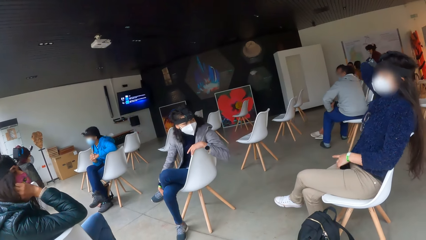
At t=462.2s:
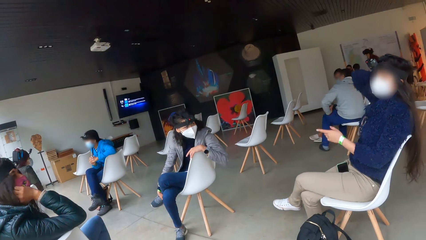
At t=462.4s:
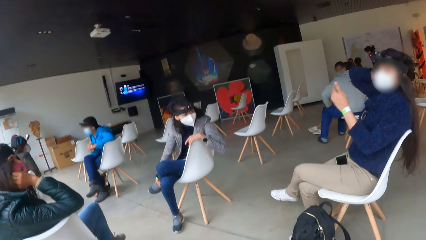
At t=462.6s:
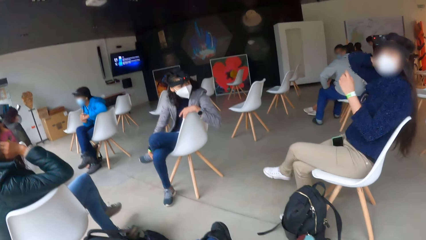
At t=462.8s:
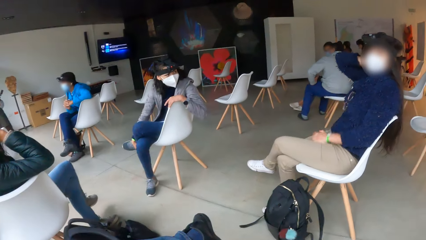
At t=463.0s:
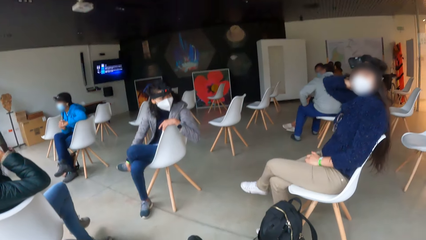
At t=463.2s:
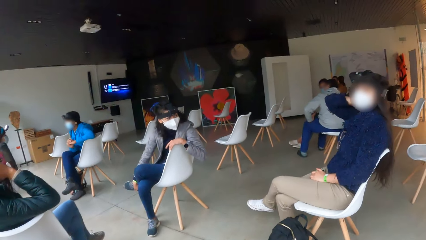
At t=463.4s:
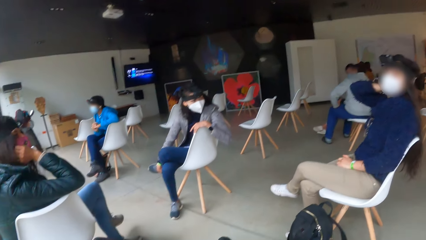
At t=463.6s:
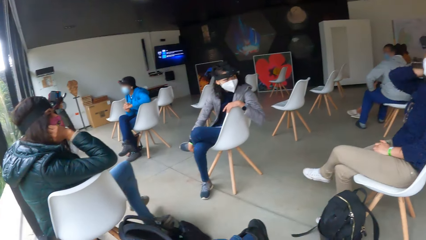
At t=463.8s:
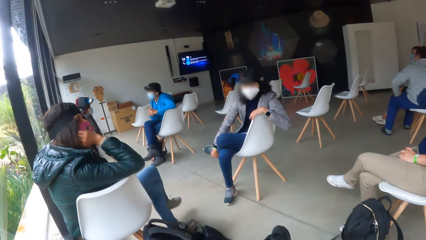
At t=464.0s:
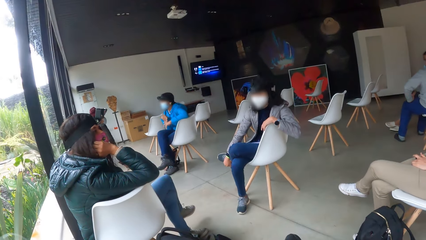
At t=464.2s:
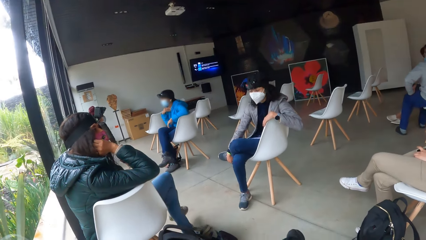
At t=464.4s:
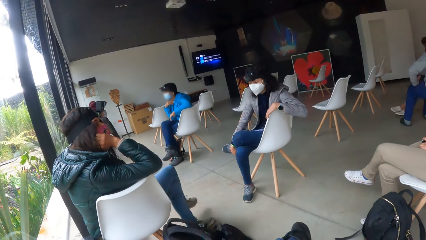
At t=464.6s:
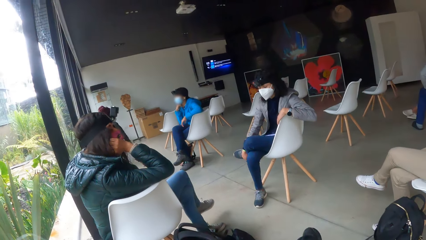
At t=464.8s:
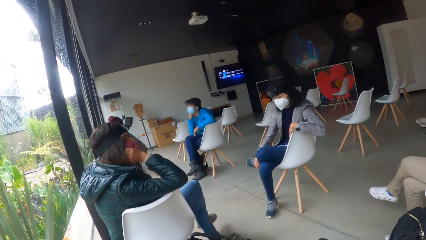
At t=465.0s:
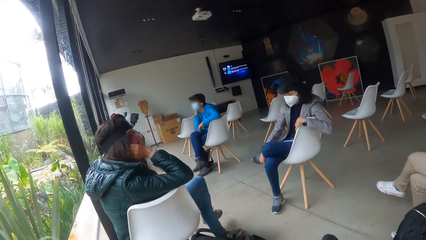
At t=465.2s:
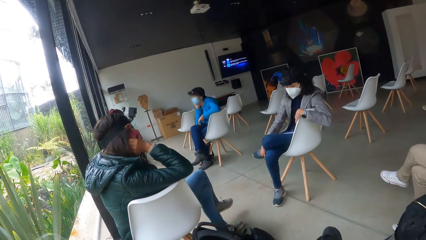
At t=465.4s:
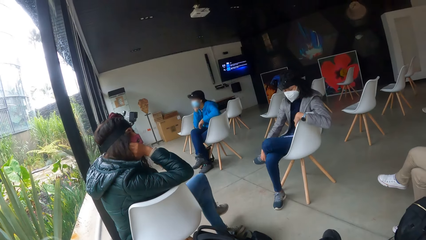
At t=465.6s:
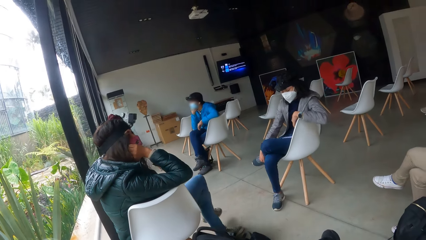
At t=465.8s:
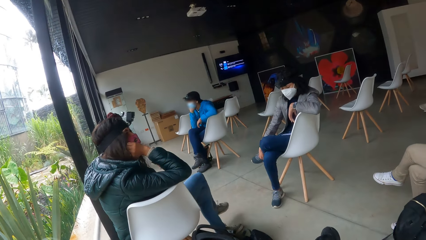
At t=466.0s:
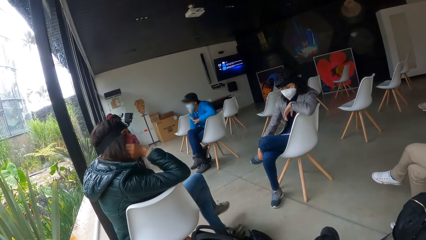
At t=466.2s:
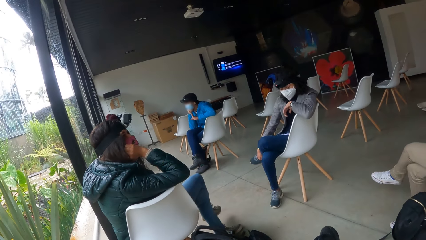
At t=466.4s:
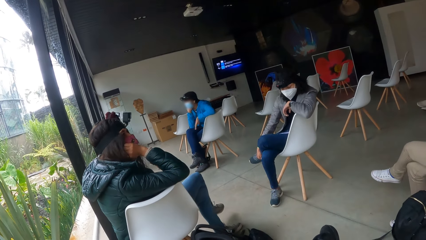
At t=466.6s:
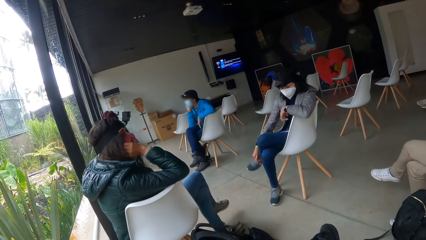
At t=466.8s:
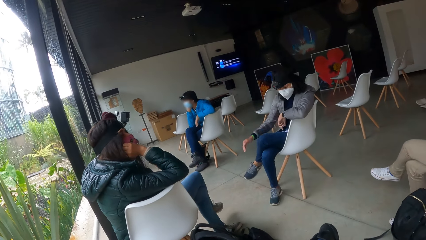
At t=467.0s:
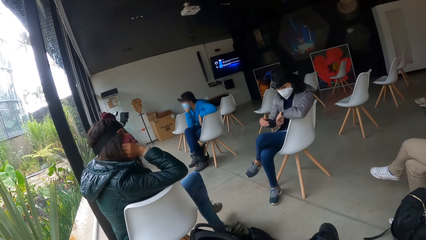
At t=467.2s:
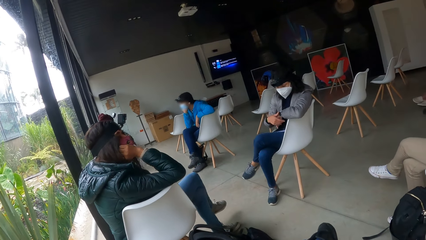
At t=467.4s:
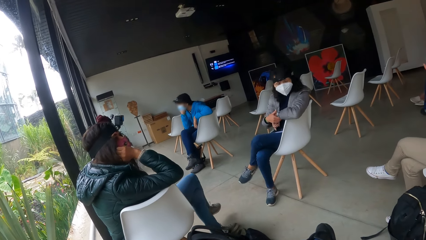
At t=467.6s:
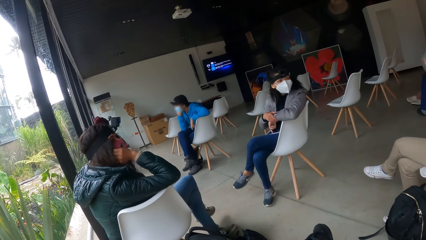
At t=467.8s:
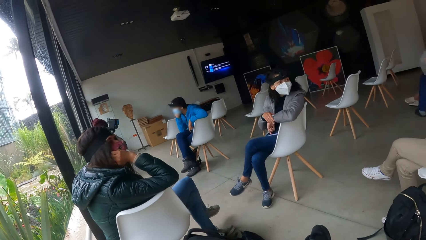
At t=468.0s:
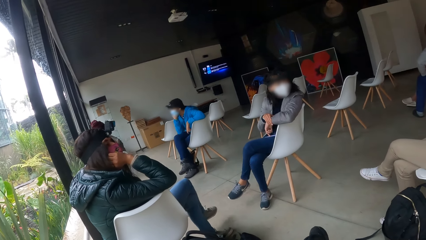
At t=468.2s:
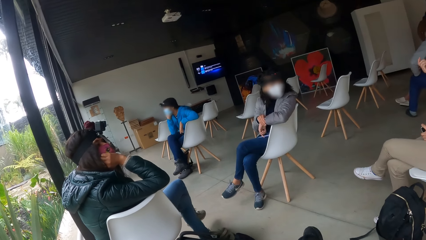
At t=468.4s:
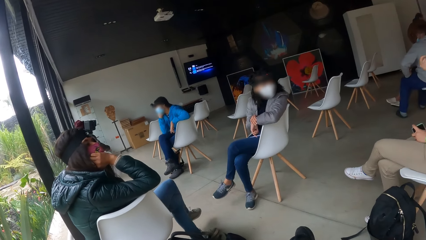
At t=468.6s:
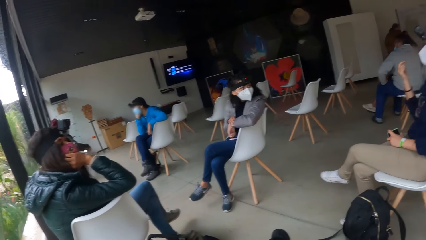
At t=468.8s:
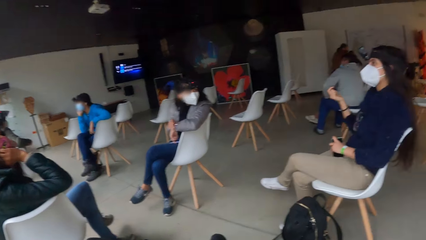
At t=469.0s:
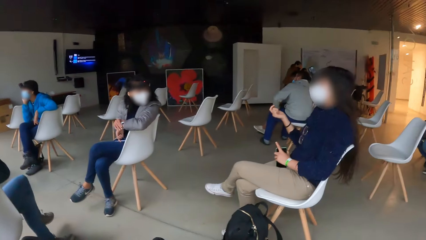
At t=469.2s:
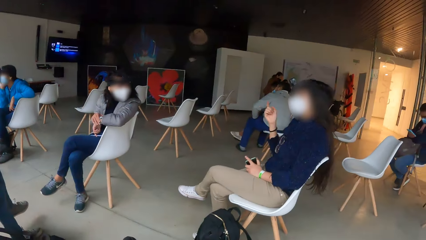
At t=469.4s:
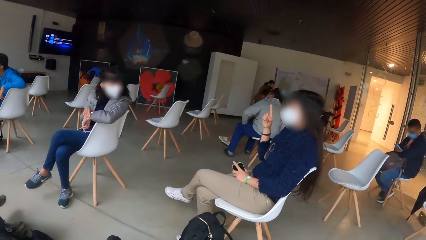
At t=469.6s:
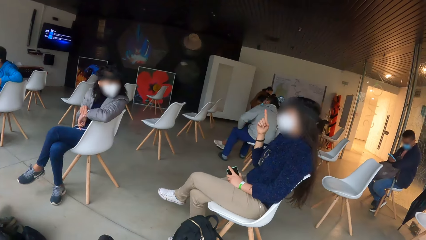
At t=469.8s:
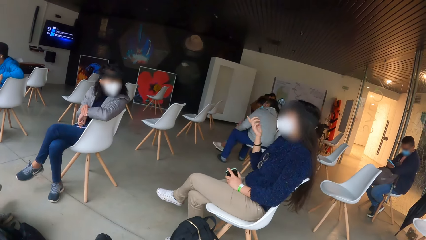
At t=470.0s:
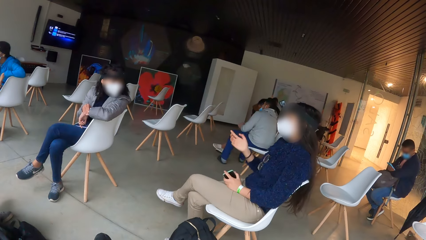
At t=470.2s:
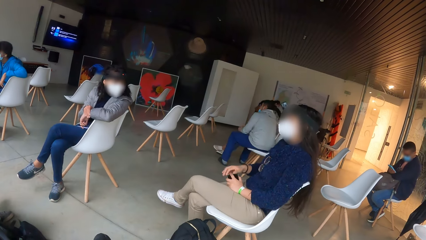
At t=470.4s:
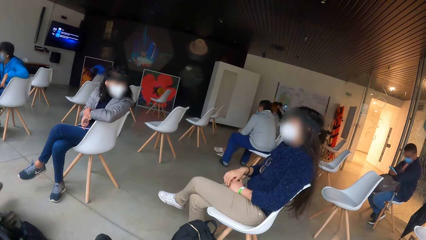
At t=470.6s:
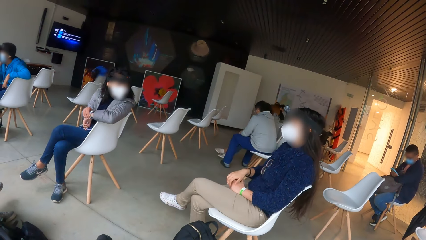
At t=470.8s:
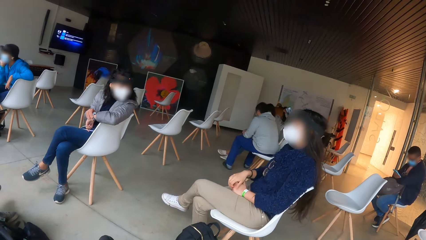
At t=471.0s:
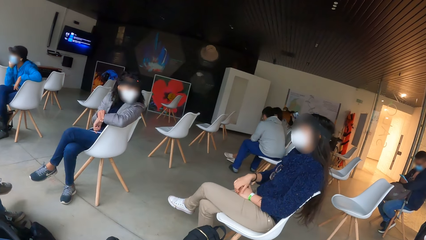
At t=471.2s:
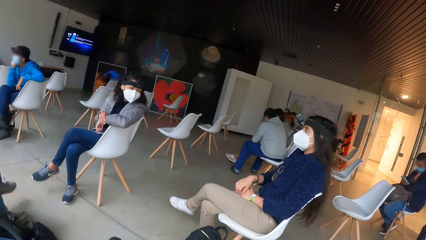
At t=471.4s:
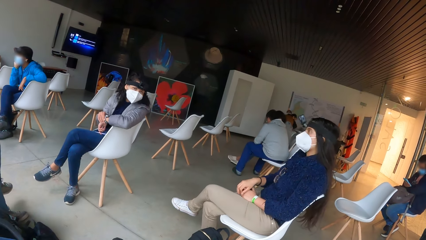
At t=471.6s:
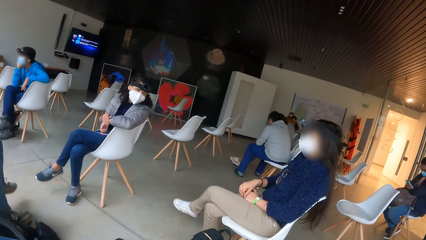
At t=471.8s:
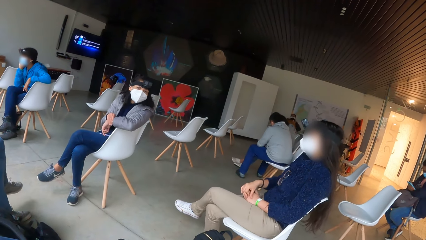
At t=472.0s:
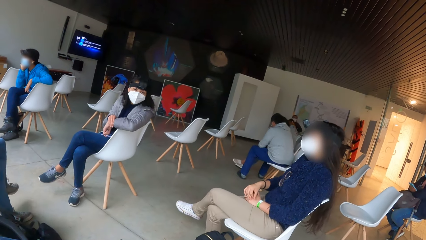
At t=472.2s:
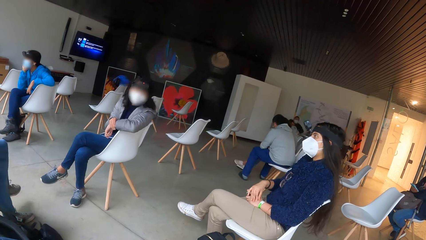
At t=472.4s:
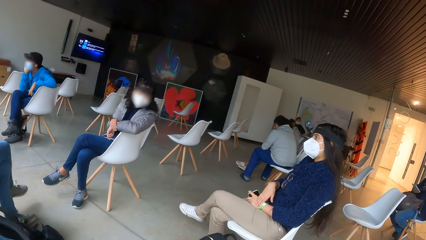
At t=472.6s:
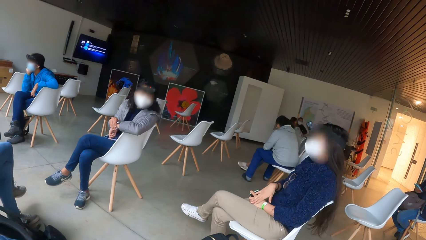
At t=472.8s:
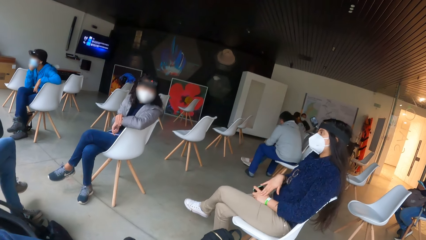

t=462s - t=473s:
The woman rotates the wristwatch on her left hand with her right hand.

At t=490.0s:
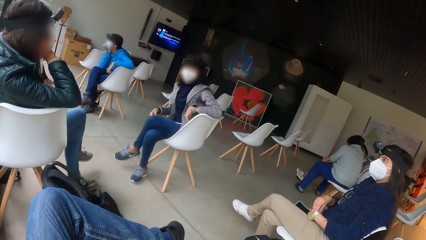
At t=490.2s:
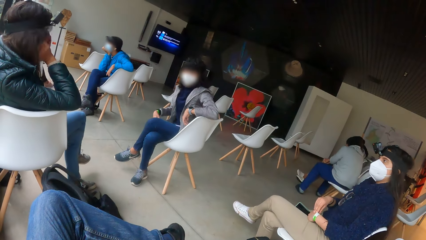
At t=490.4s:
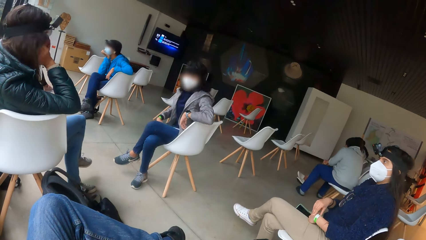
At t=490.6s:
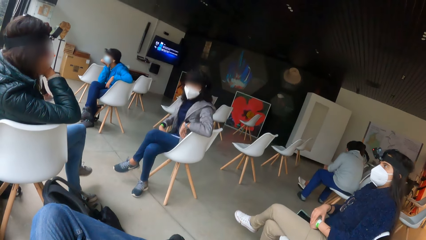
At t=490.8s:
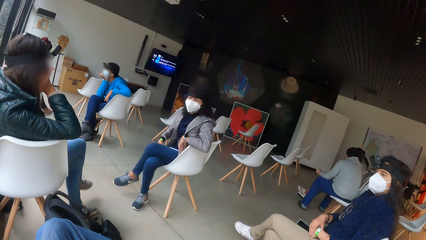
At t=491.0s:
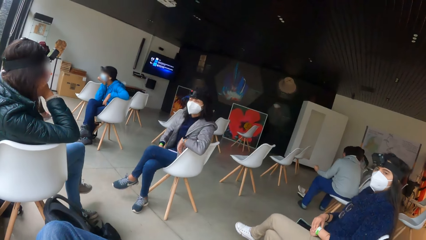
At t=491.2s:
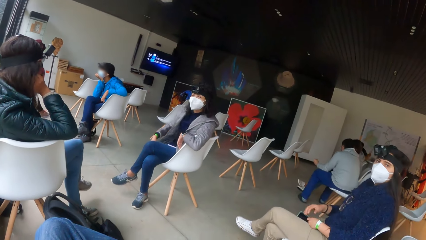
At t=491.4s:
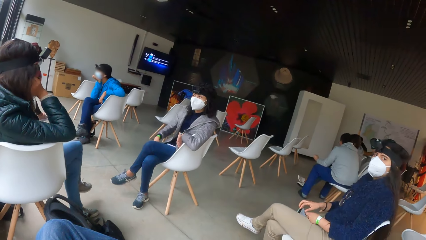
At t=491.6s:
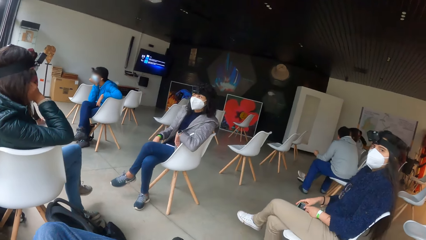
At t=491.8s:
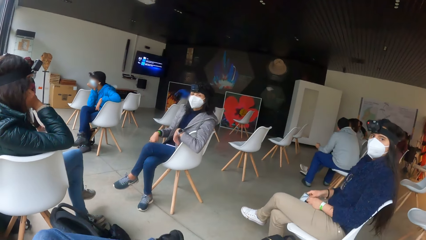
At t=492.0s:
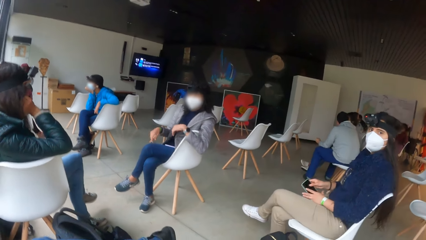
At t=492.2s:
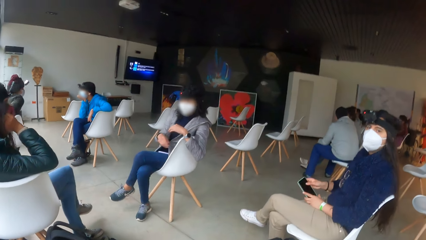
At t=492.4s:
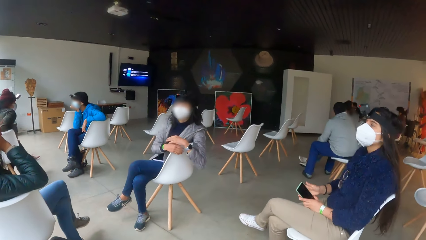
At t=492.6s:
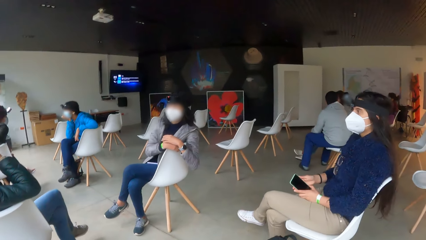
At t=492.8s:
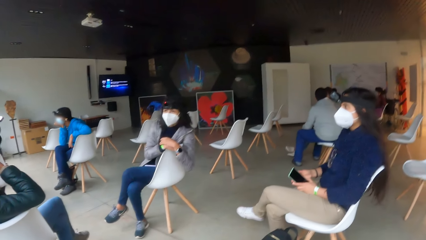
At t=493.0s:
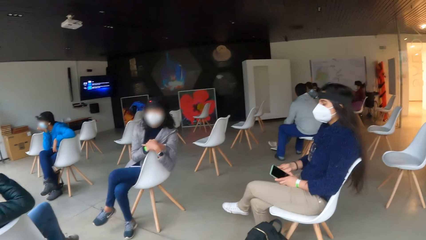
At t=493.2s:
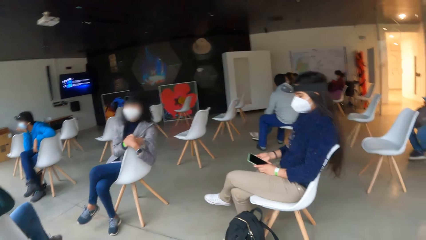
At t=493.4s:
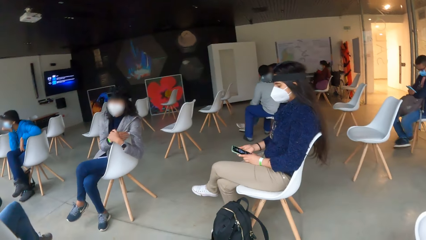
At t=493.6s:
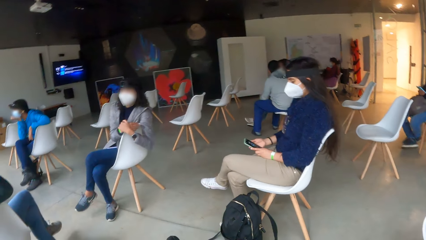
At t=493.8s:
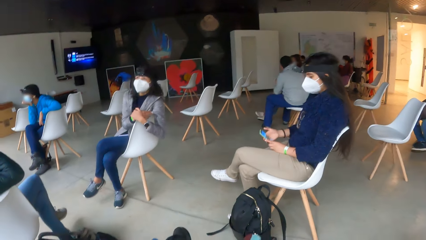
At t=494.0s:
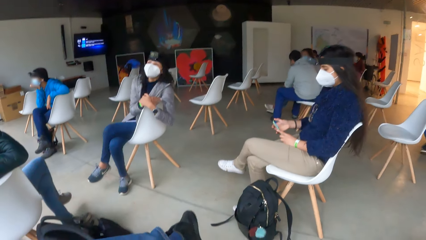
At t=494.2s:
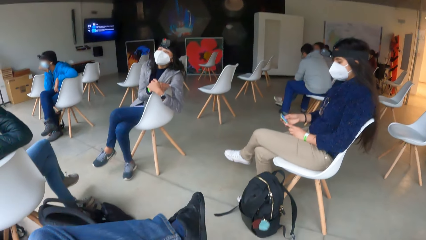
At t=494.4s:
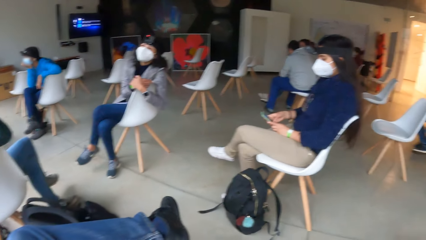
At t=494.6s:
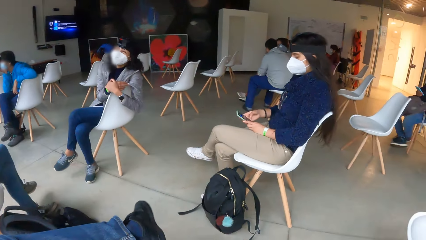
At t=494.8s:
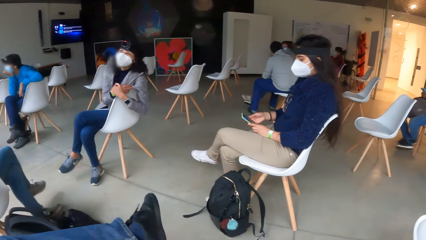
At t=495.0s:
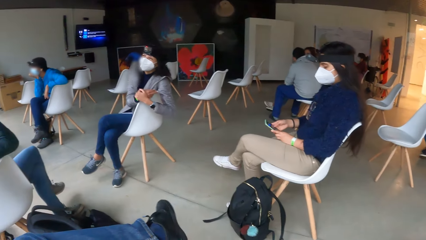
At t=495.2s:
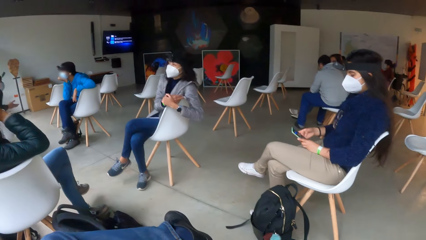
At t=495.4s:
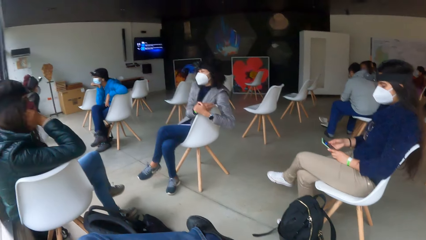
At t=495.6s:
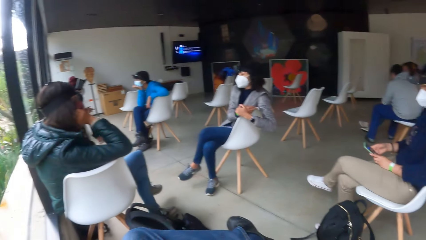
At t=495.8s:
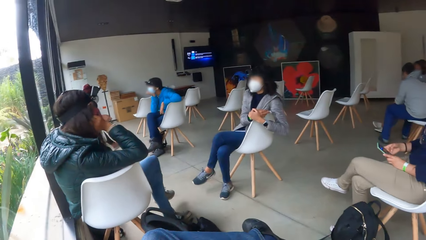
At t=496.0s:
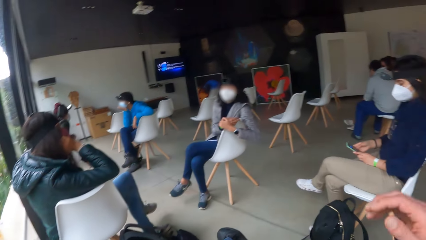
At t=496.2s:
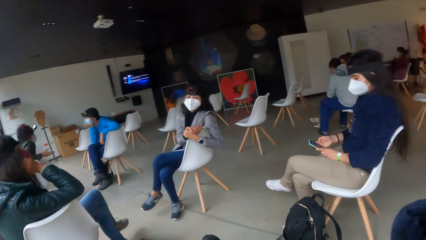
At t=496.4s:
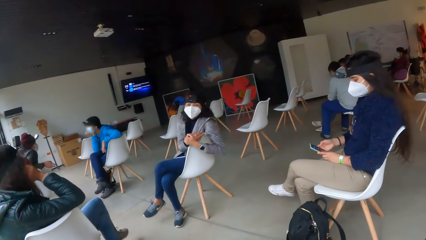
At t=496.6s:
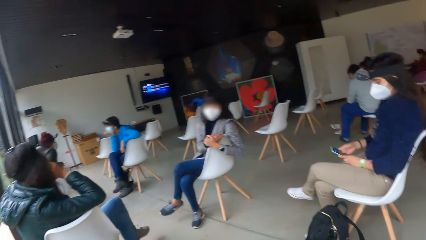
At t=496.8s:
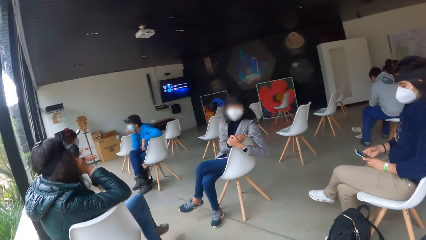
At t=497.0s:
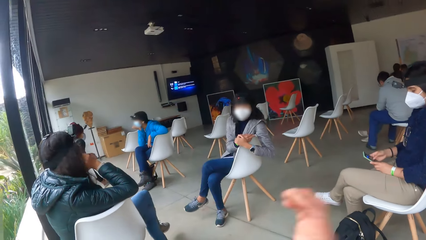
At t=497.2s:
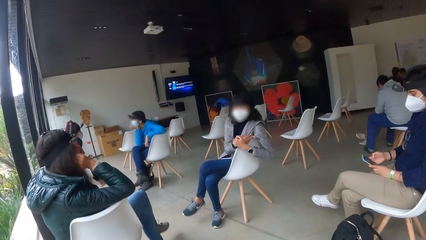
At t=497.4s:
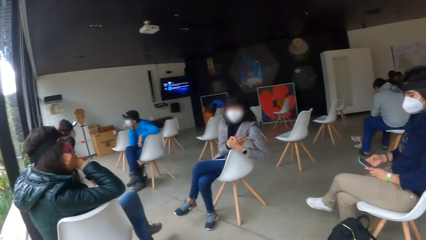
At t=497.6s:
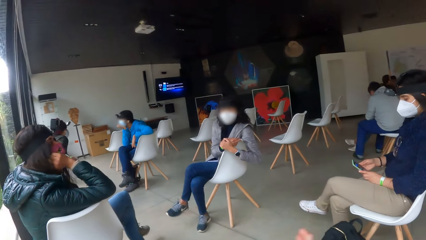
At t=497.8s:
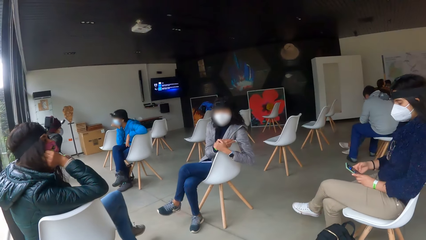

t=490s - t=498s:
The woman takes her phone from her lap with her right hand. The woman holds her phone with her left hand. The woman operates her phone in her left hand with her right hand.
